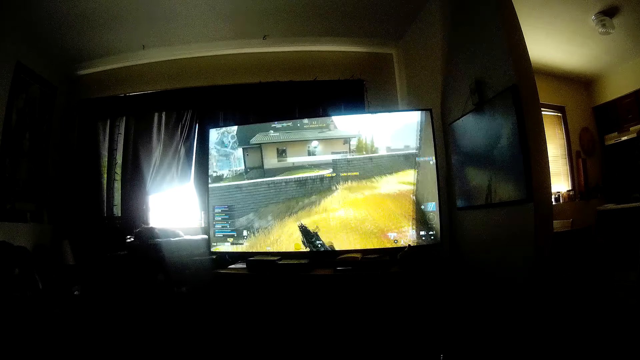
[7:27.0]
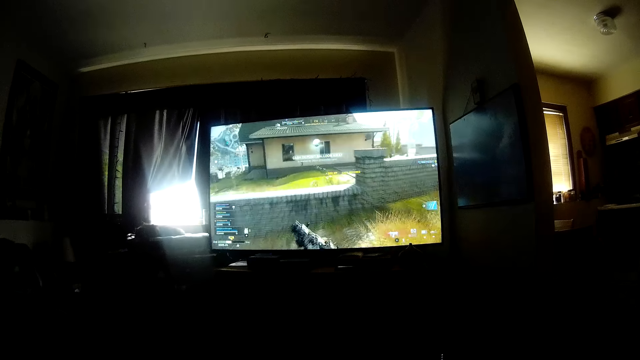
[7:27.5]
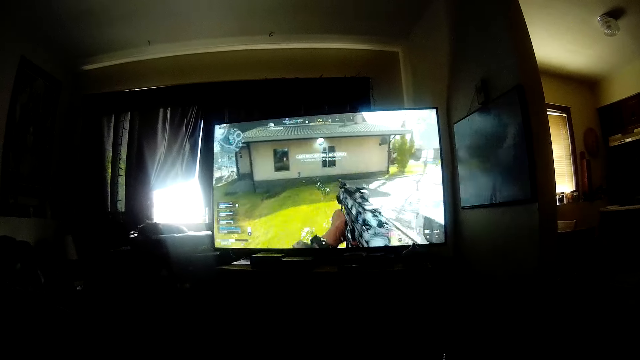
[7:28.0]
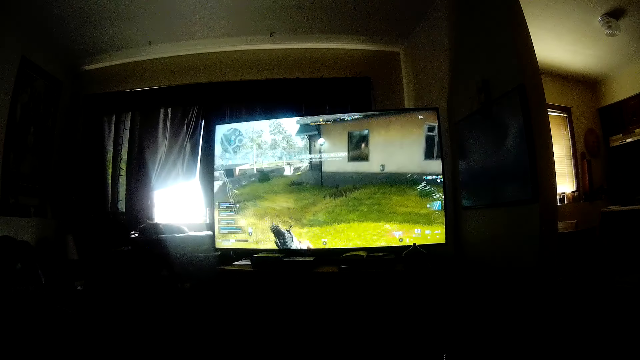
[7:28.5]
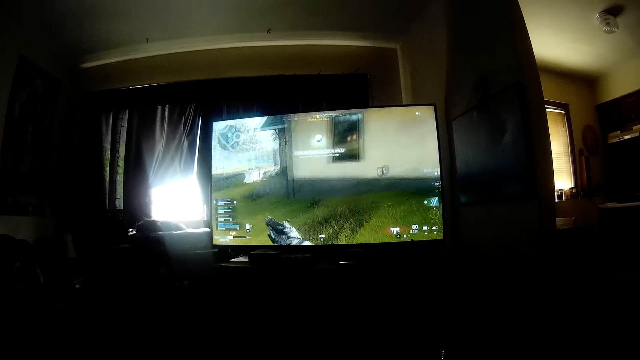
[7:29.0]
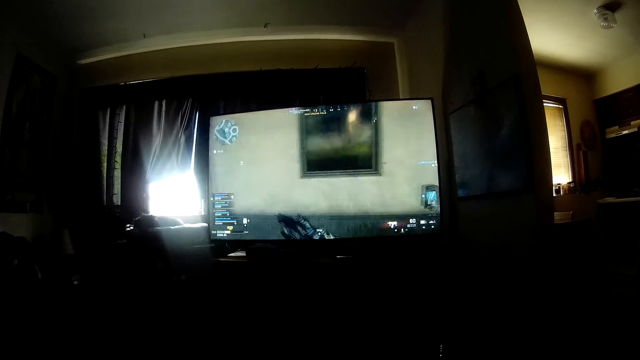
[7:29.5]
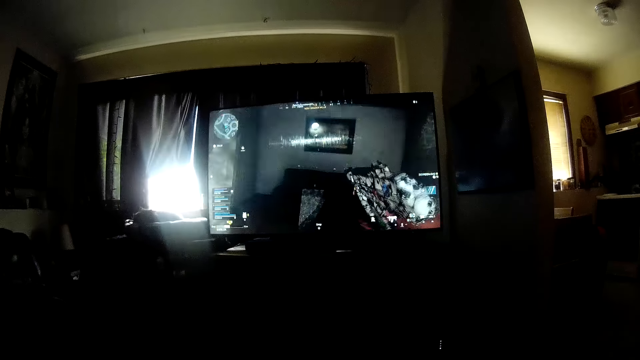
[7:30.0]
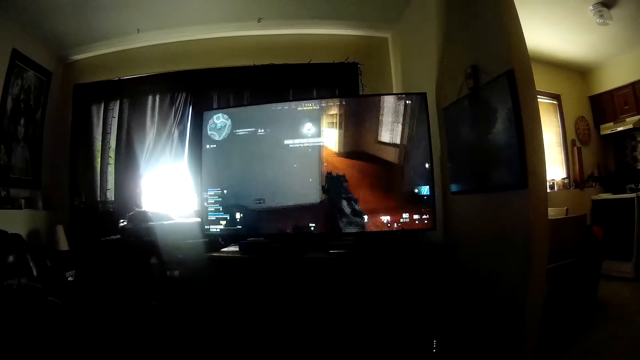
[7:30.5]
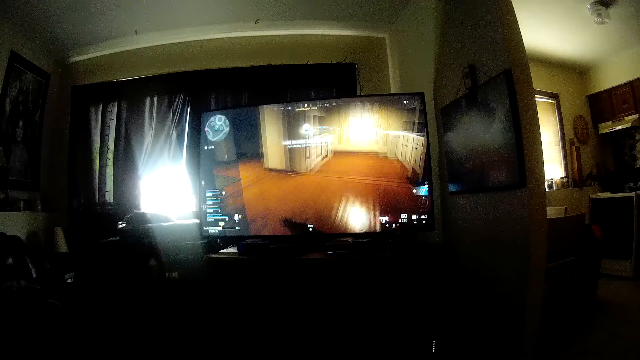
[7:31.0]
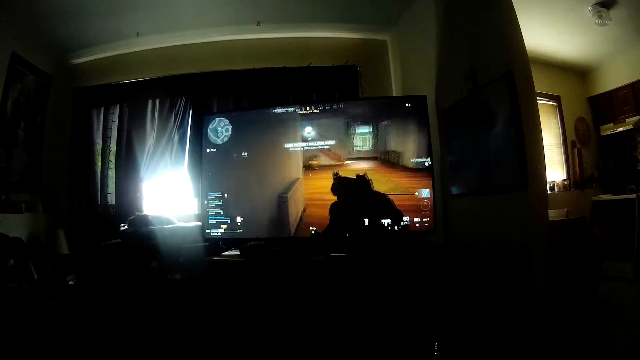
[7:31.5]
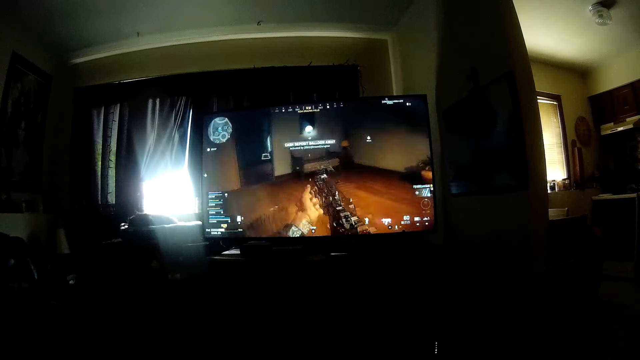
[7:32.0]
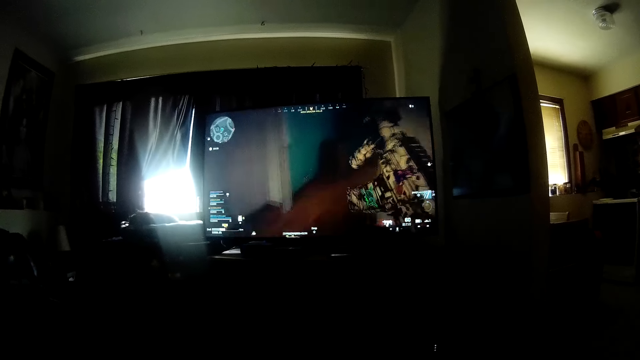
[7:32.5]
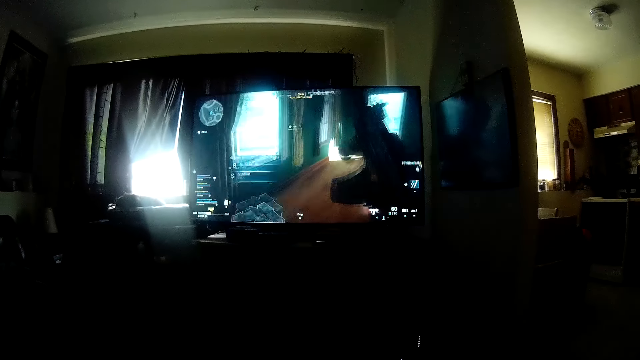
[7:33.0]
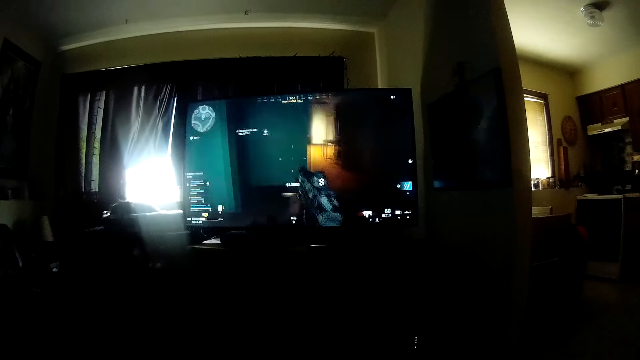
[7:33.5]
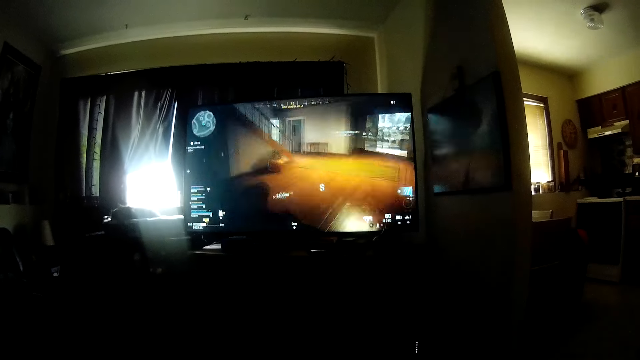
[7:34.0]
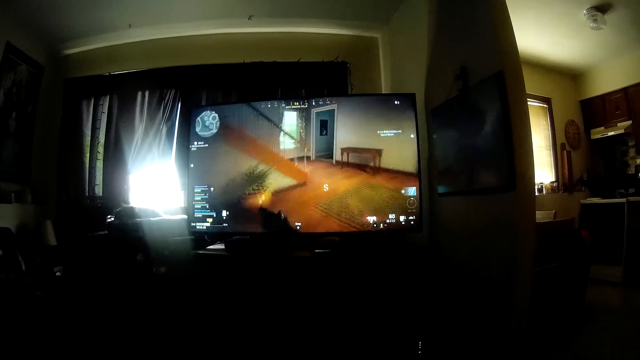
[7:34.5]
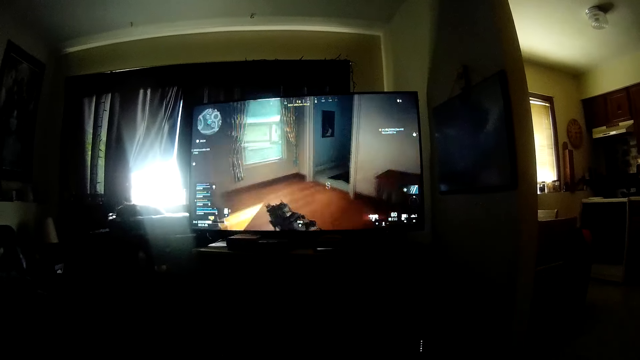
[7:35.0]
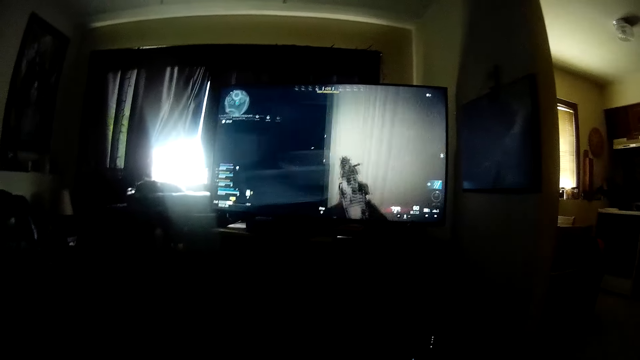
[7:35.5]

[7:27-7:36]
The camera wearer operates a television with a hand.

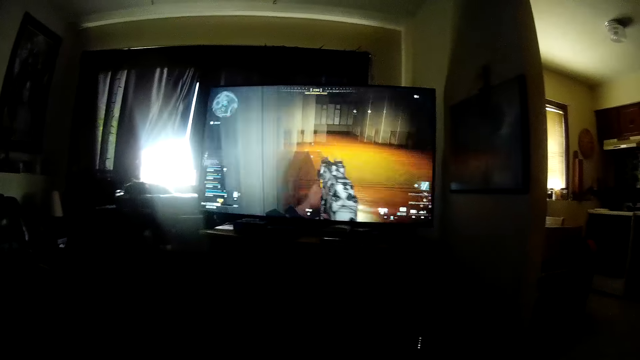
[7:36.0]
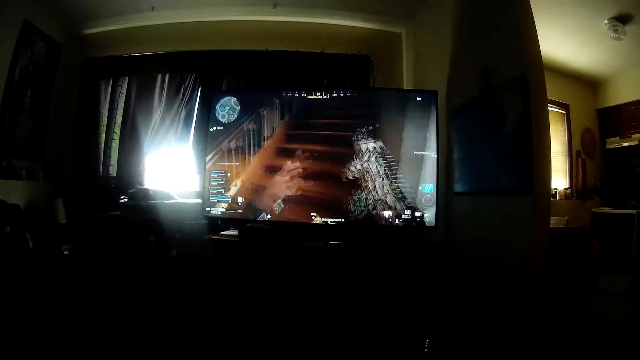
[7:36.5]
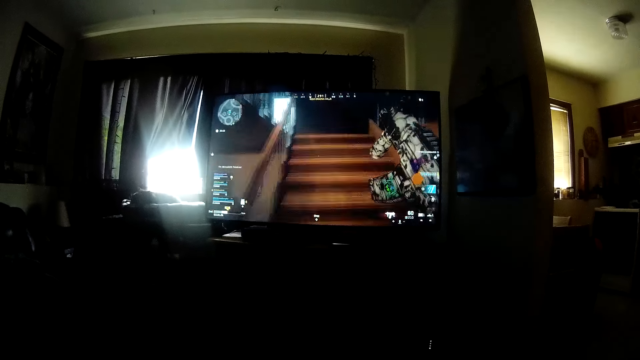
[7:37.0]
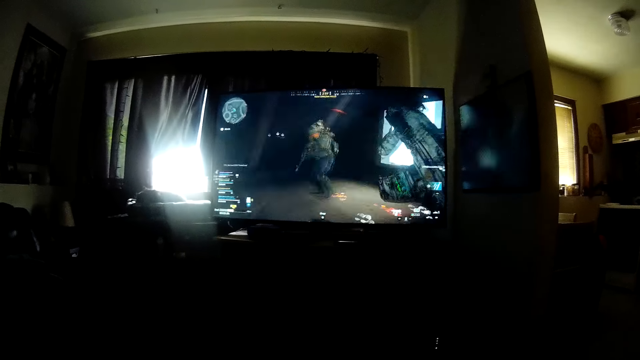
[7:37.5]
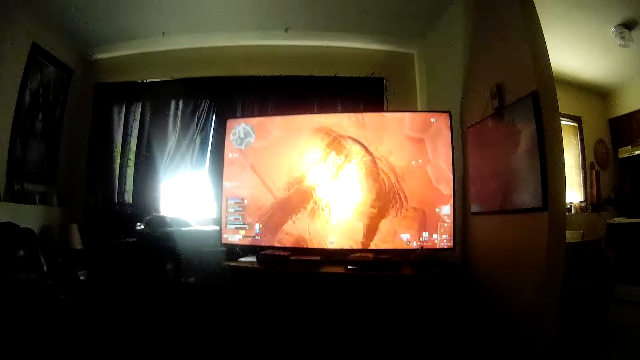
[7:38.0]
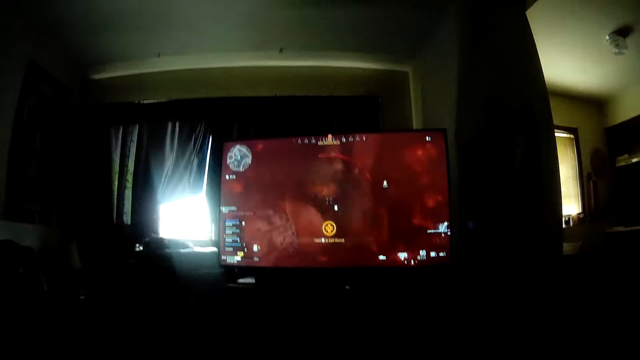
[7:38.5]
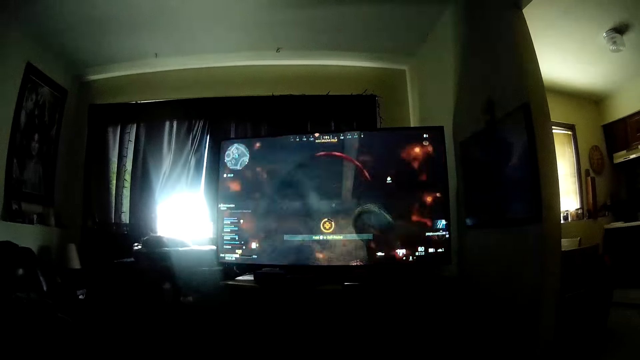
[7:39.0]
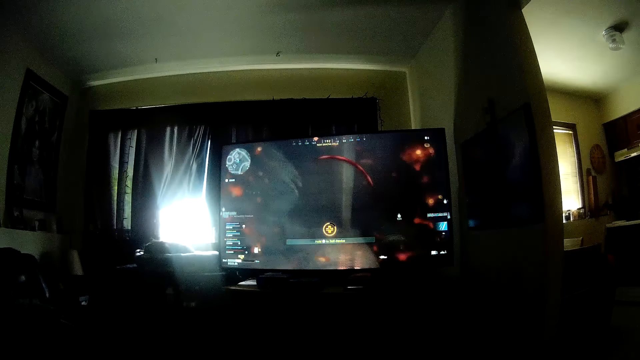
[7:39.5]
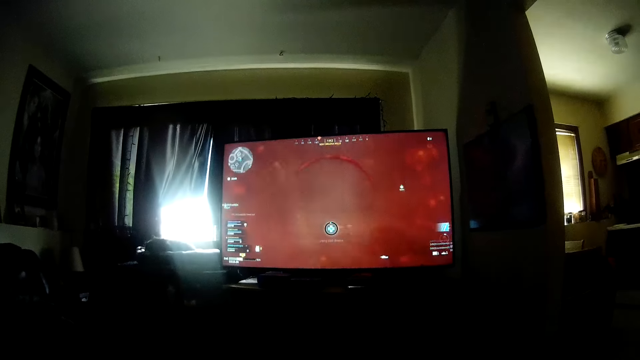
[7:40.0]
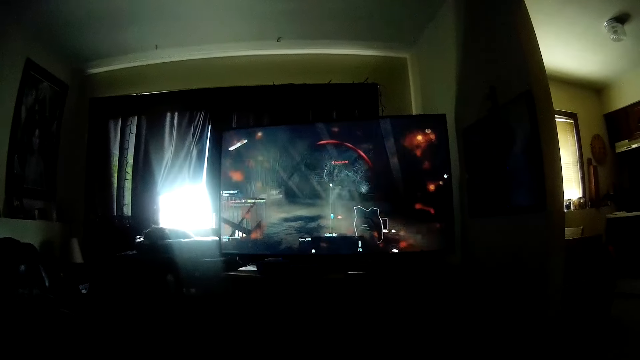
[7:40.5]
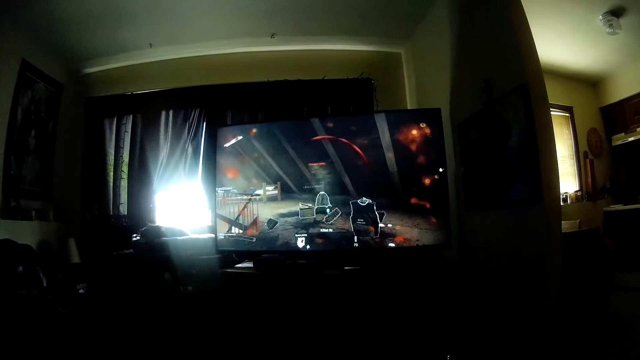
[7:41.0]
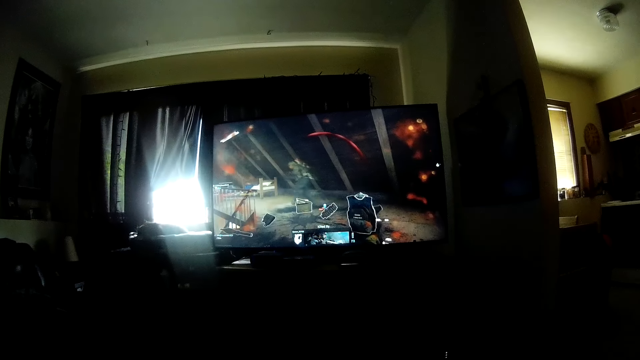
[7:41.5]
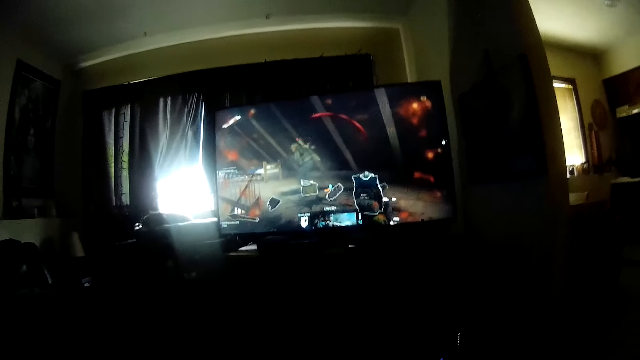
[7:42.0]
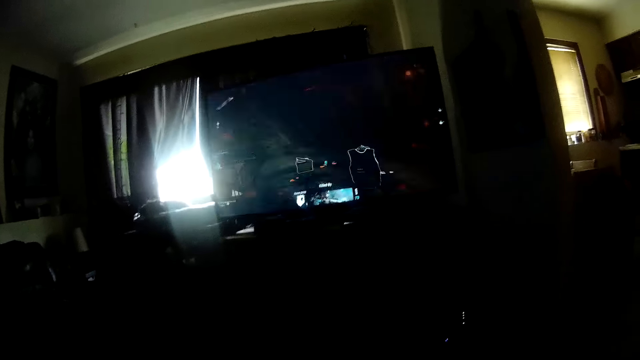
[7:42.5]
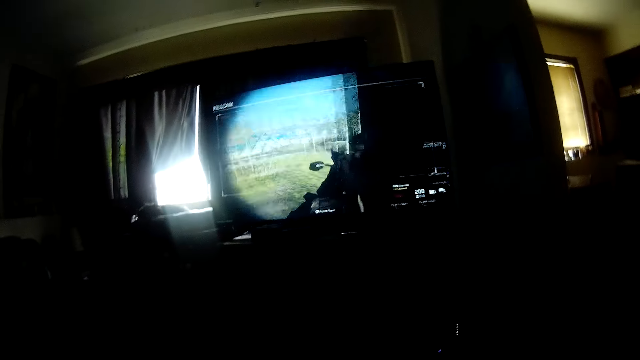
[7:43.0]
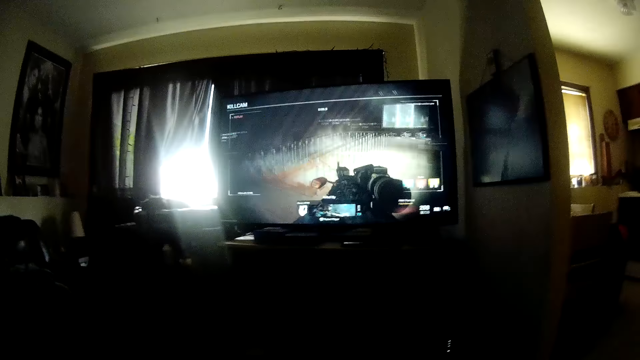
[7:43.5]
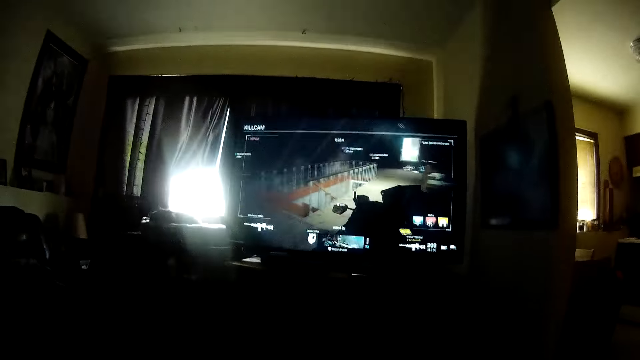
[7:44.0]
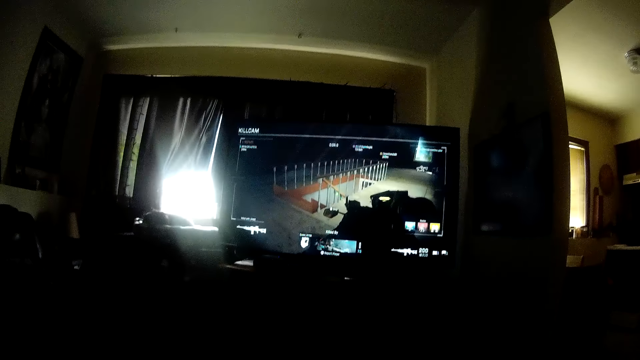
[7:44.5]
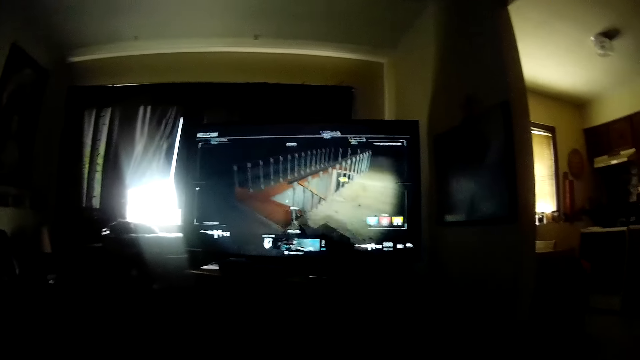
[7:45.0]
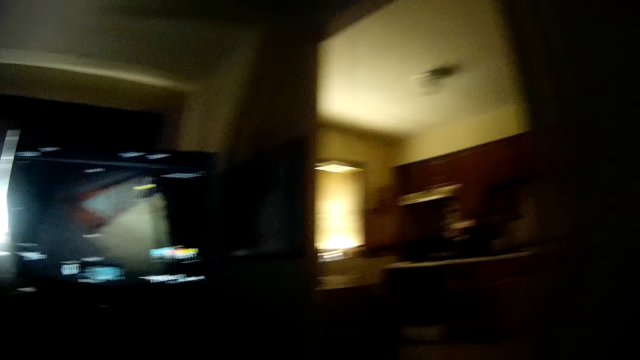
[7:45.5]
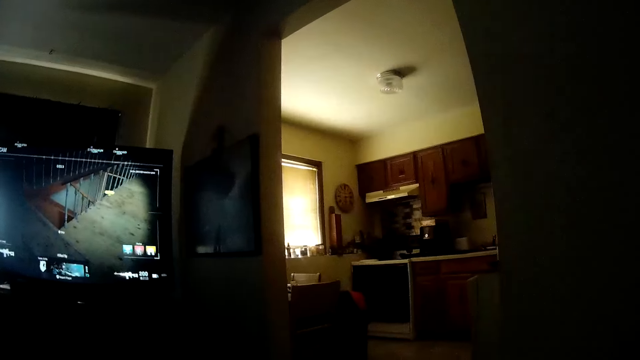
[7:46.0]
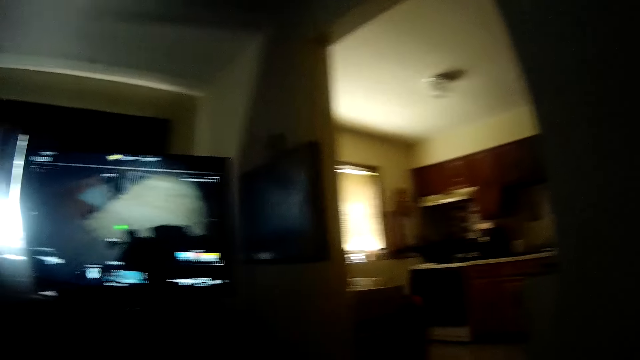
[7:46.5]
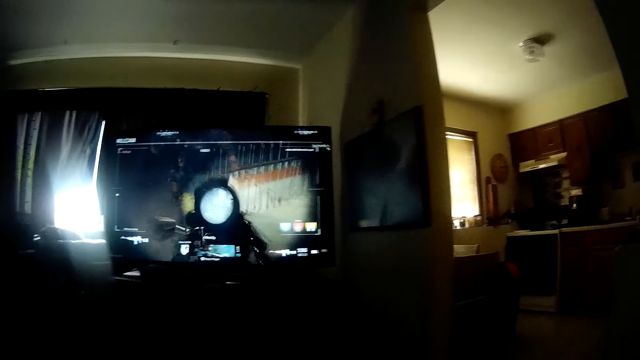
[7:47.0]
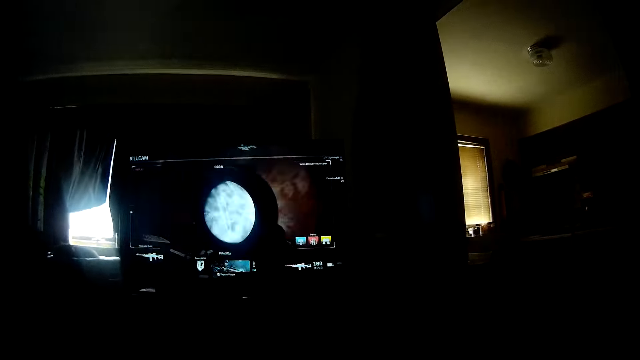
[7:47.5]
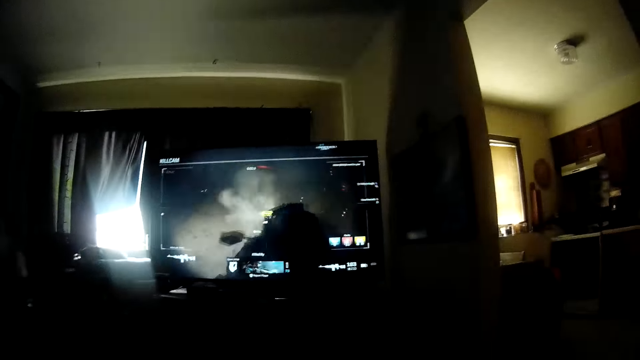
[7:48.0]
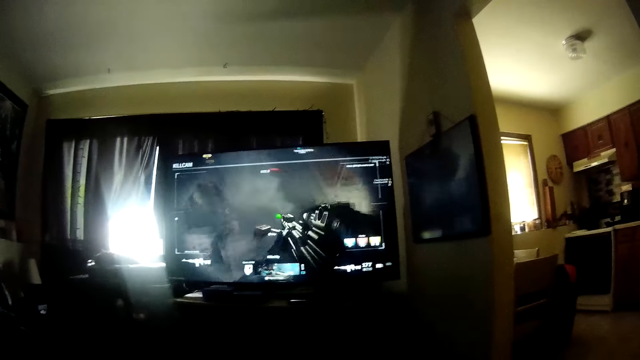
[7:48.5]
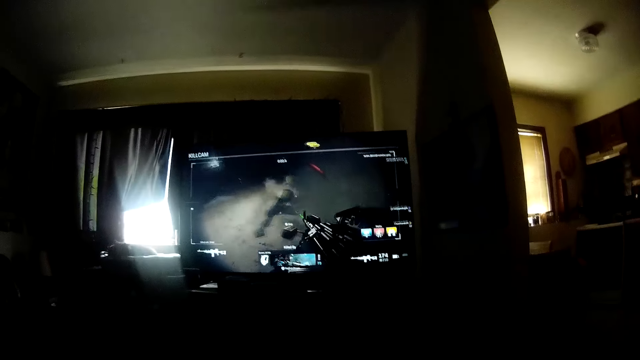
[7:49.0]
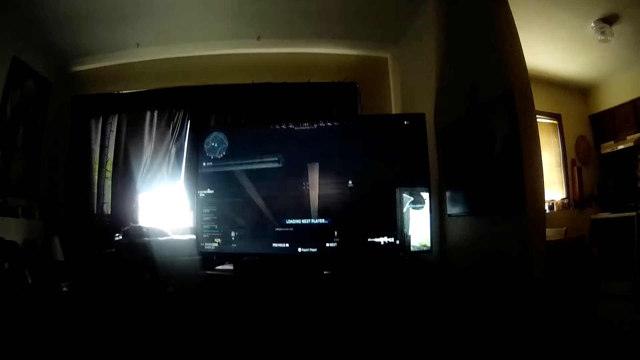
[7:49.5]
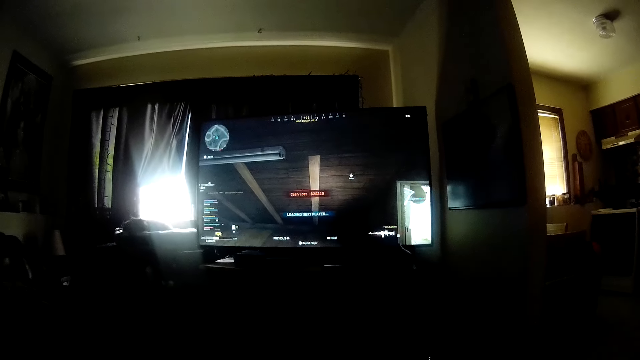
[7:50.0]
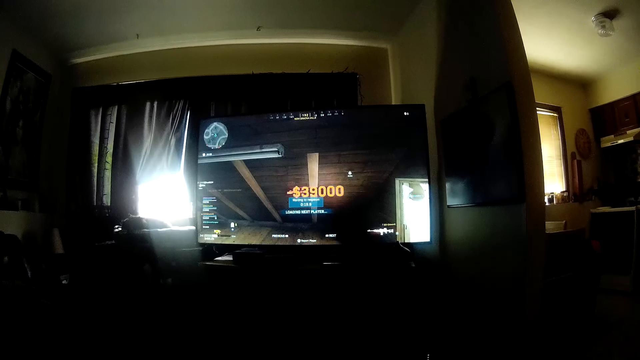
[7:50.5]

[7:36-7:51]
The camera wearer looks around a room.
